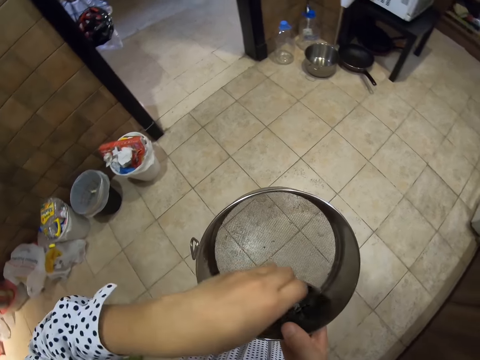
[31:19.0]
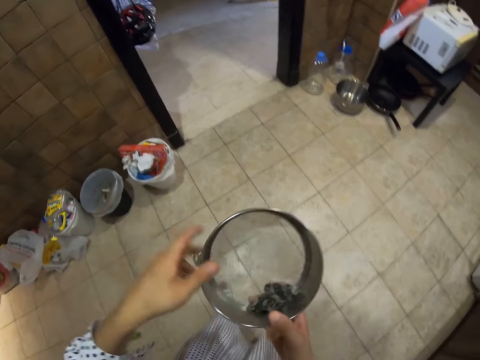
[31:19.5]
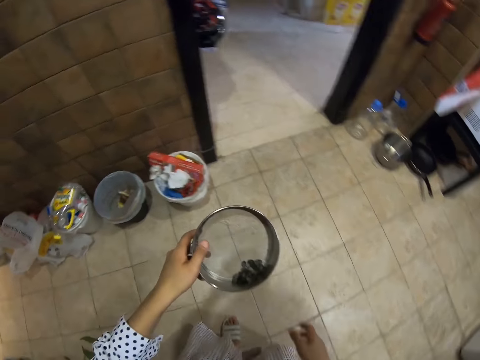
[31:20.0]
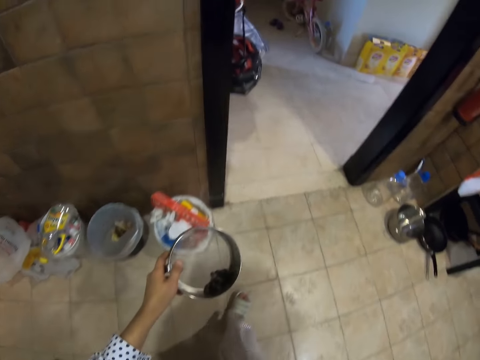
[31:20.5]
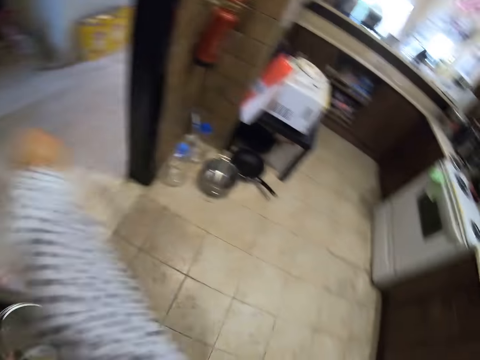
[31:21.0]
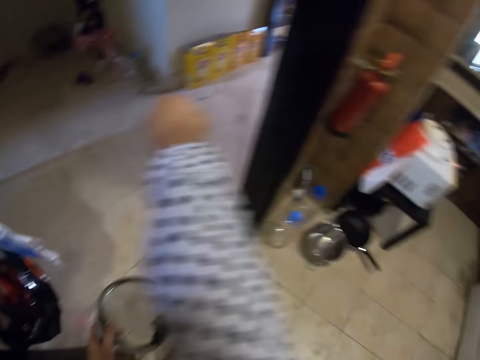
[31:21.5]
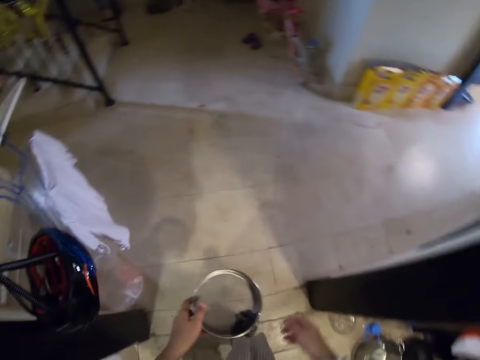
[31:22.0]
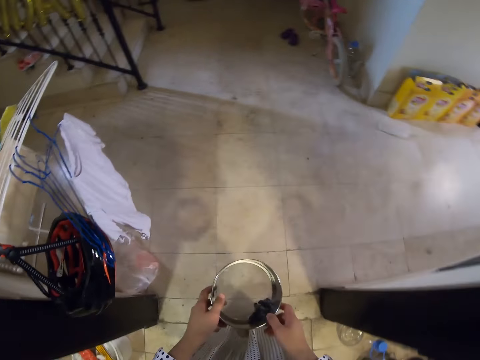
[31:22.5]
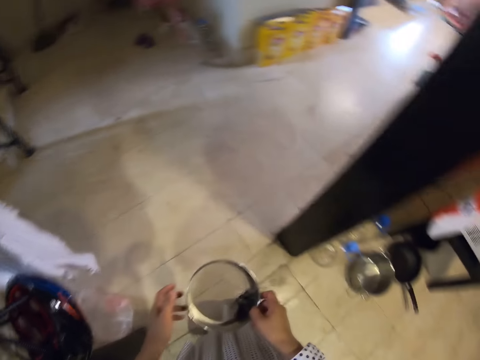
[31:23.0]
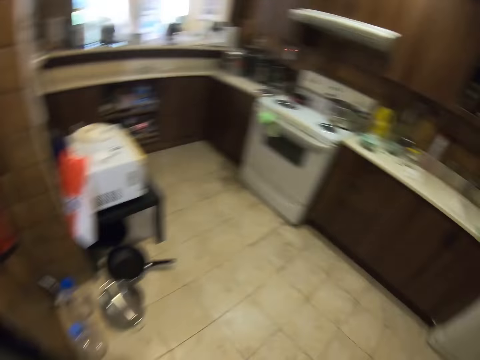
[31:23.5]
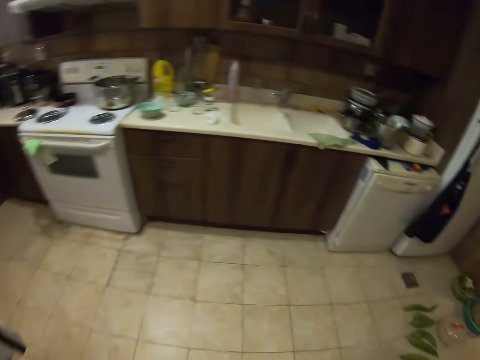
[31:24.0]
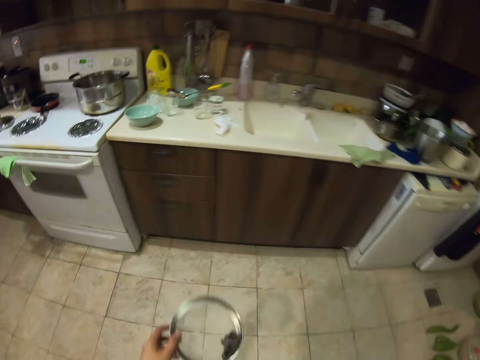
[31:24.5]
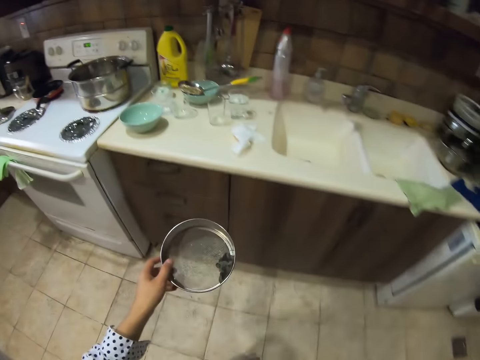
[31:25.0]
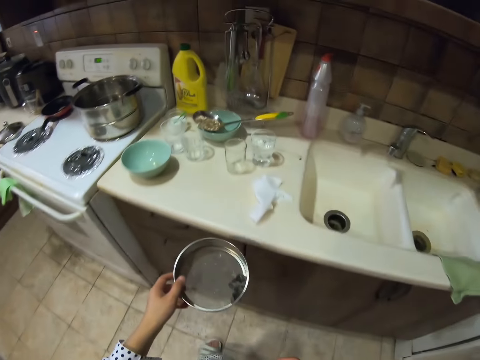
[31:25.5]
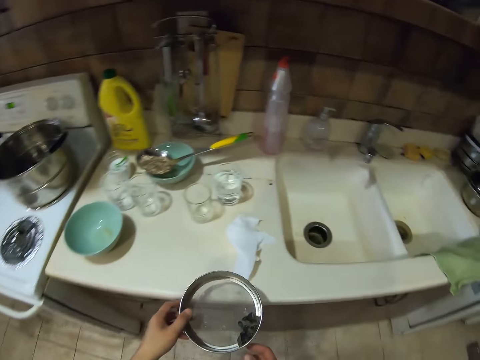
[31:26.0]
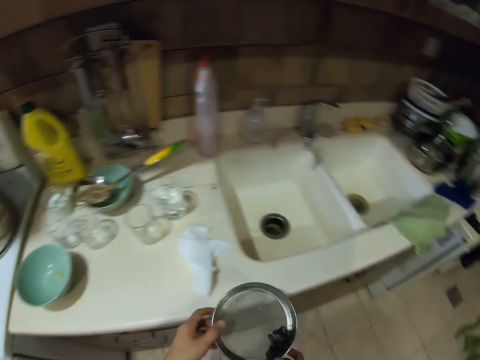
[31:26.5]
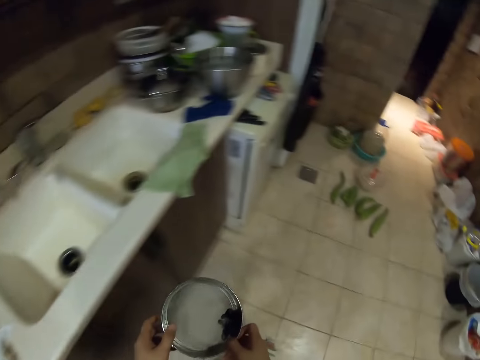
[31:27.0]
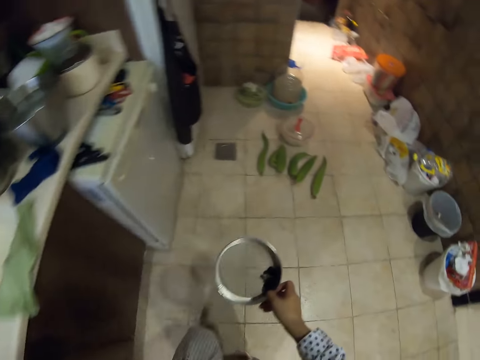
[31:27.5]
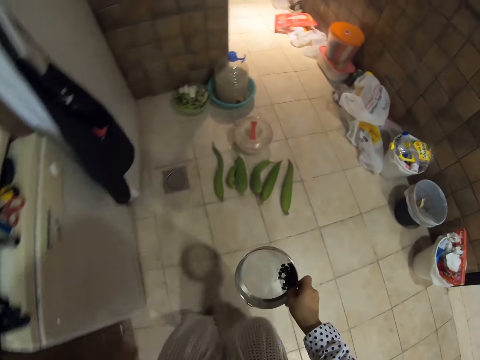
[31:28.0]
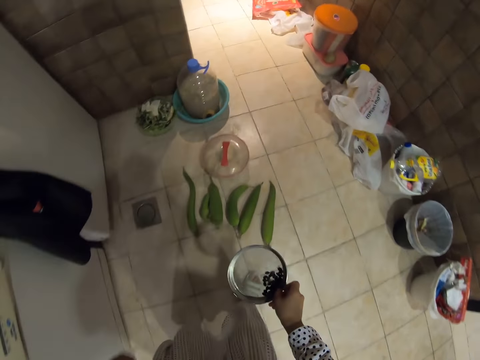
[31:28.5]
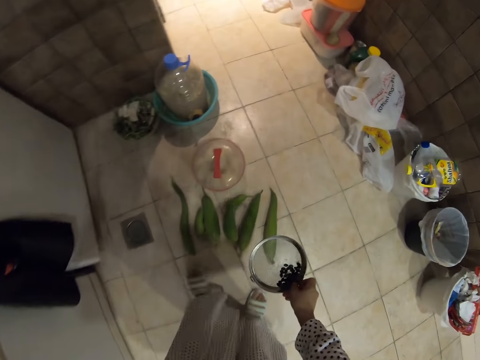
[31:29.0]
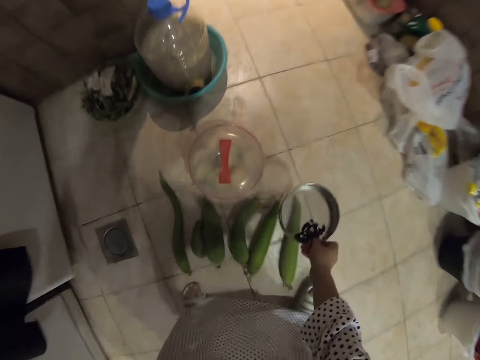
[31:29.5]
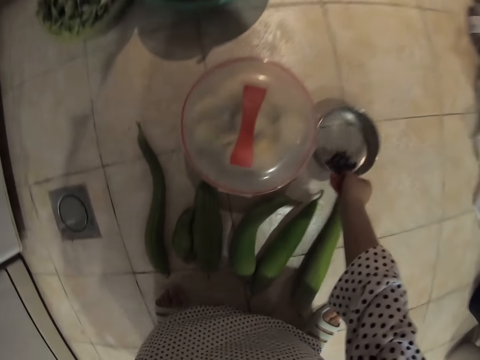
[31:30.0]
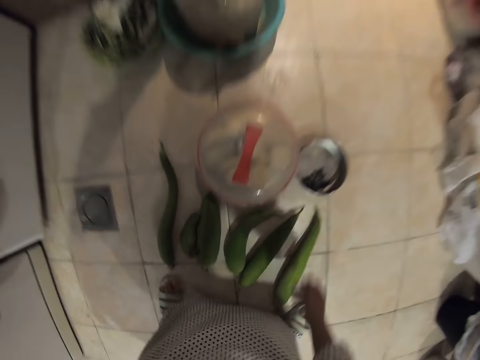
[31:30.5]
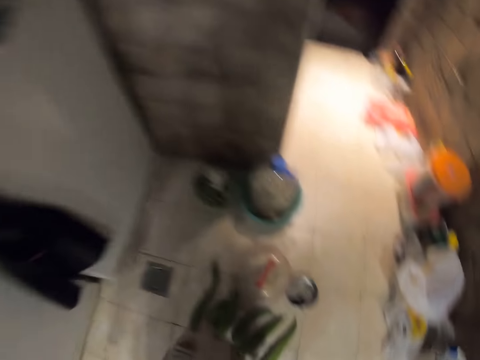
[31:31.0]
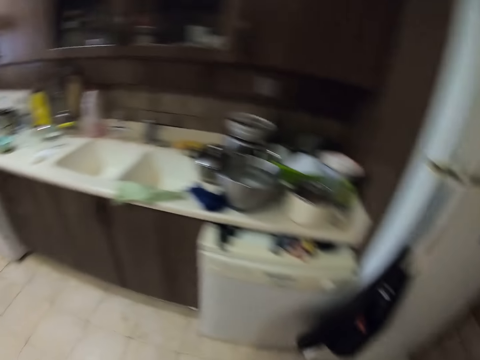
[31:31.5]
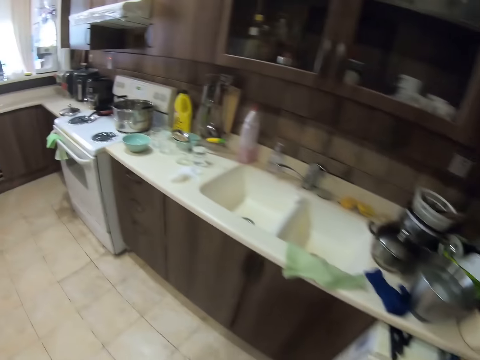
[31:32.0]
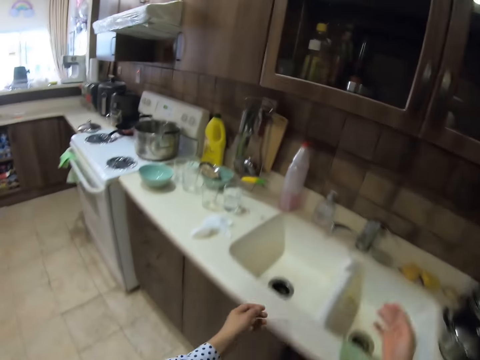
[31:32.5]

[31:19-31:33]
The camera wearer lifts a hand. They walk around. They put the container down. They walk around.

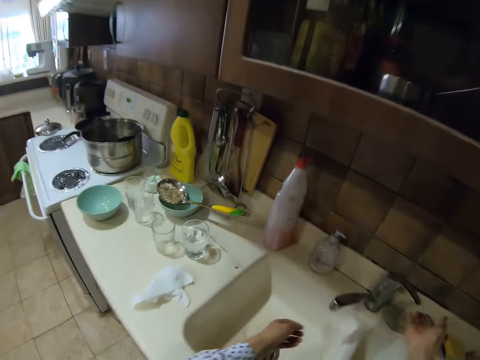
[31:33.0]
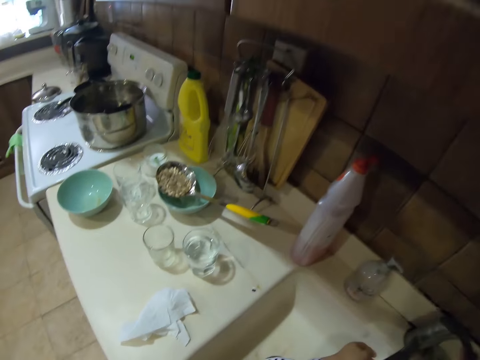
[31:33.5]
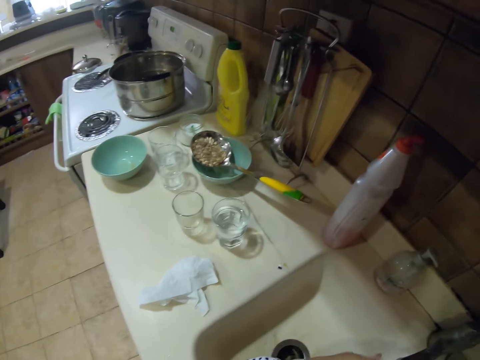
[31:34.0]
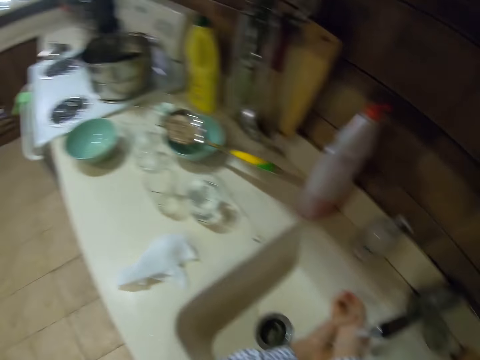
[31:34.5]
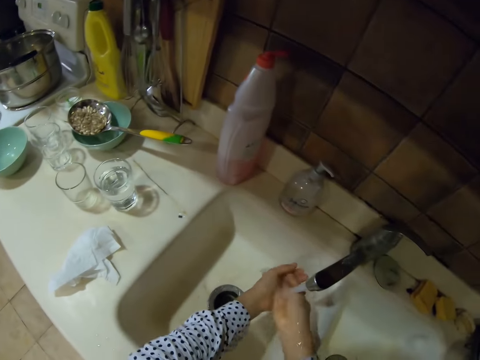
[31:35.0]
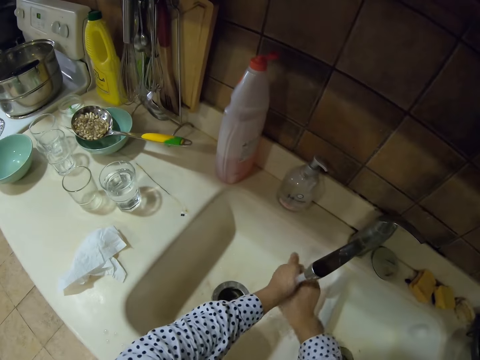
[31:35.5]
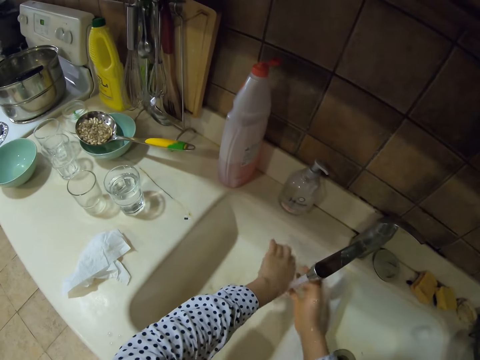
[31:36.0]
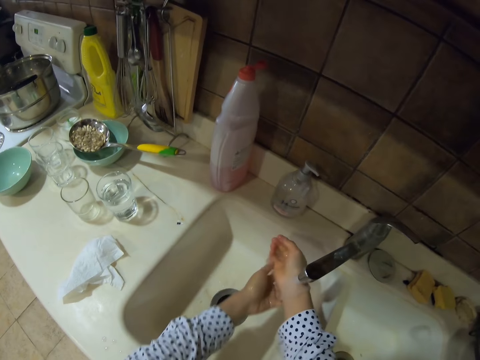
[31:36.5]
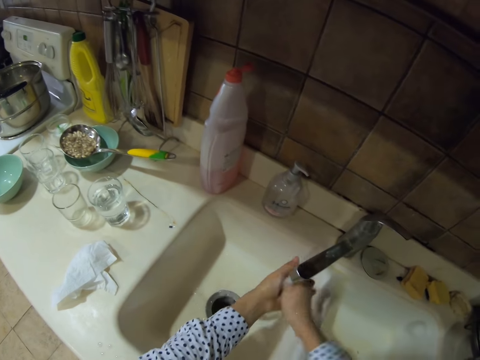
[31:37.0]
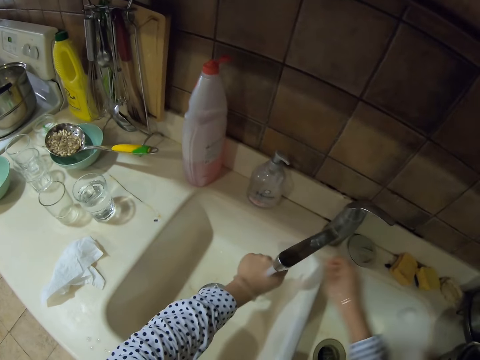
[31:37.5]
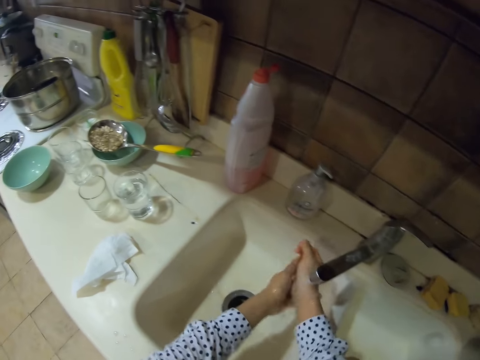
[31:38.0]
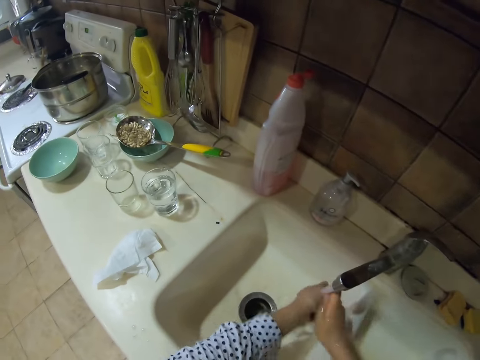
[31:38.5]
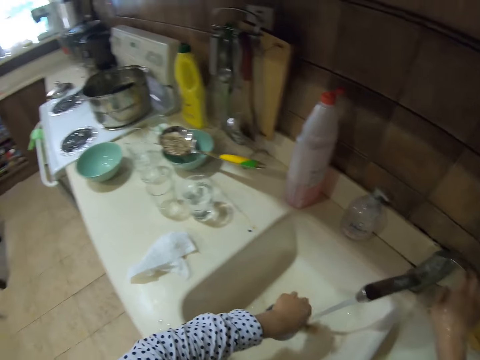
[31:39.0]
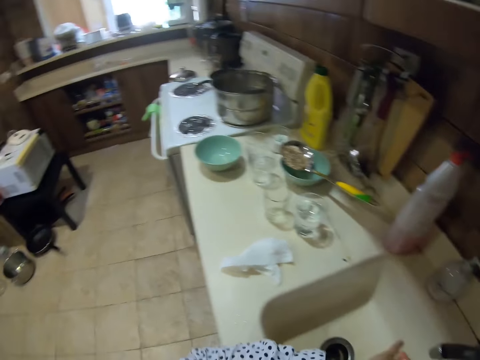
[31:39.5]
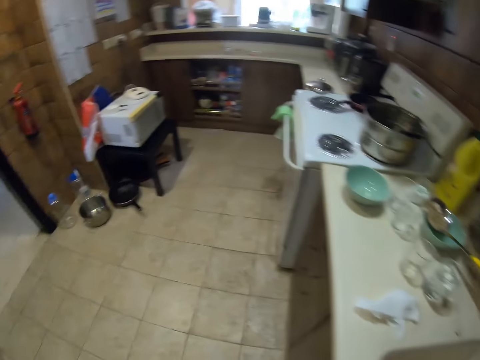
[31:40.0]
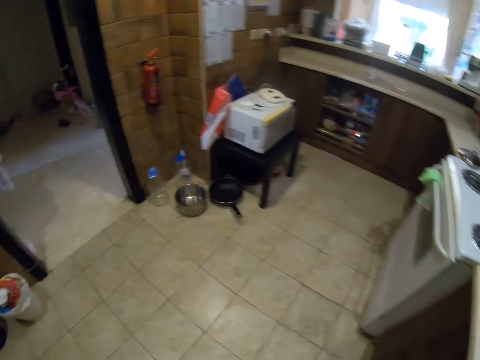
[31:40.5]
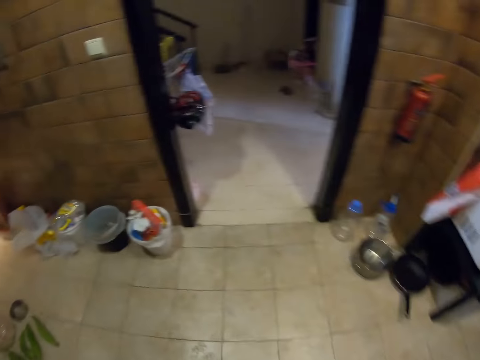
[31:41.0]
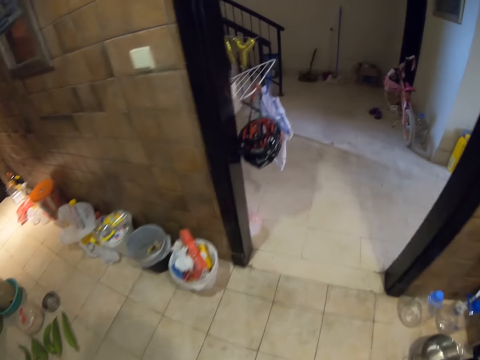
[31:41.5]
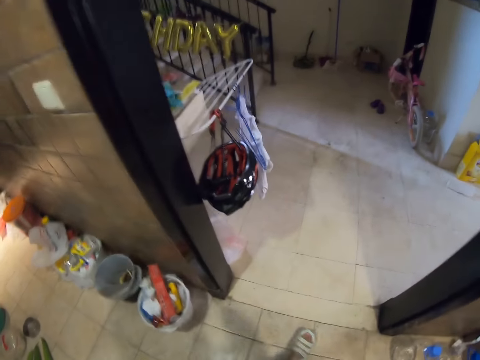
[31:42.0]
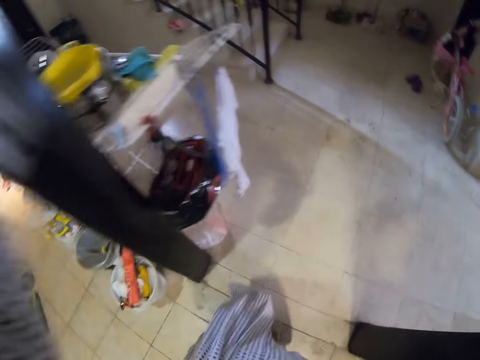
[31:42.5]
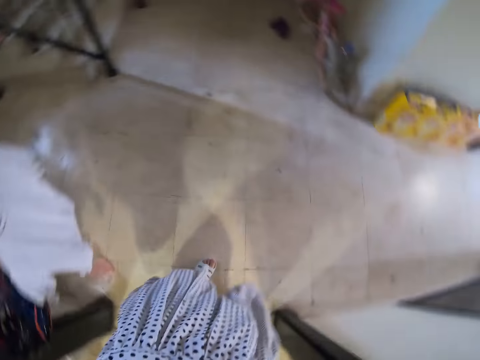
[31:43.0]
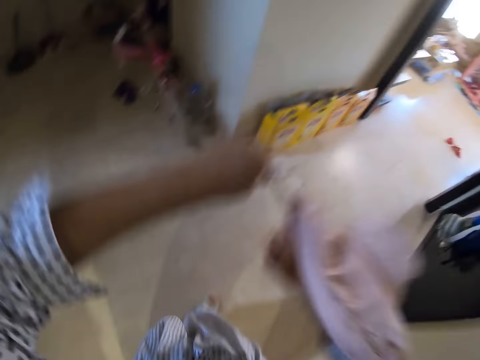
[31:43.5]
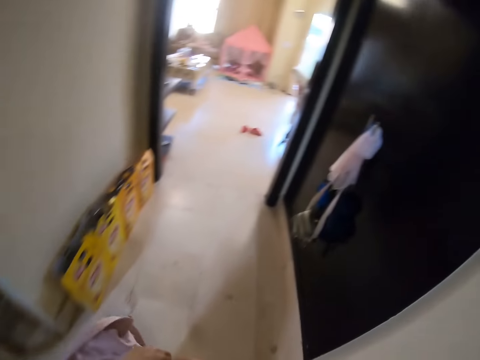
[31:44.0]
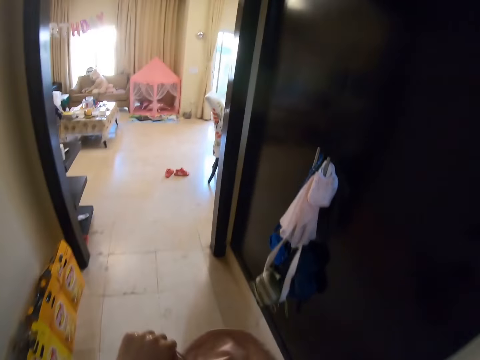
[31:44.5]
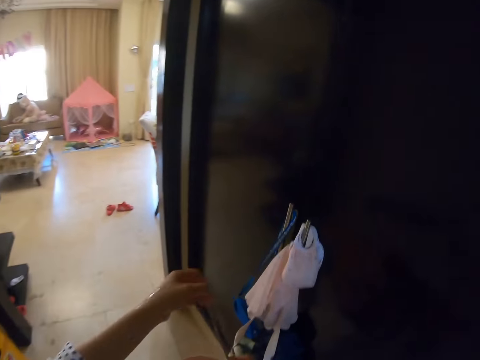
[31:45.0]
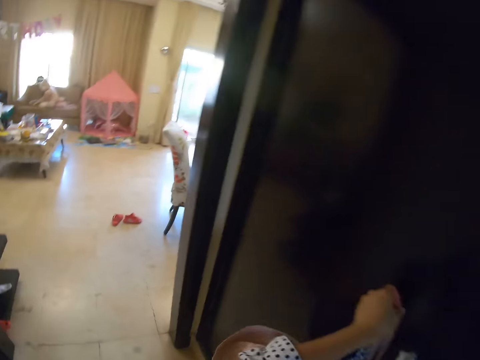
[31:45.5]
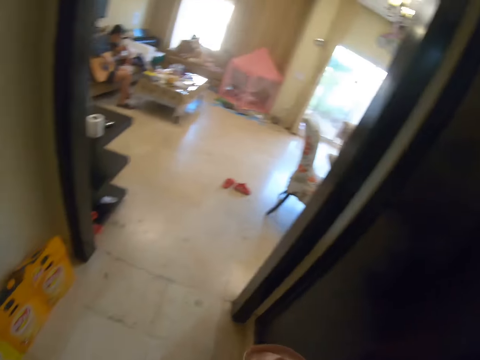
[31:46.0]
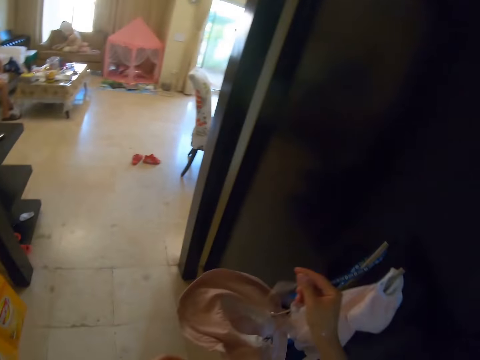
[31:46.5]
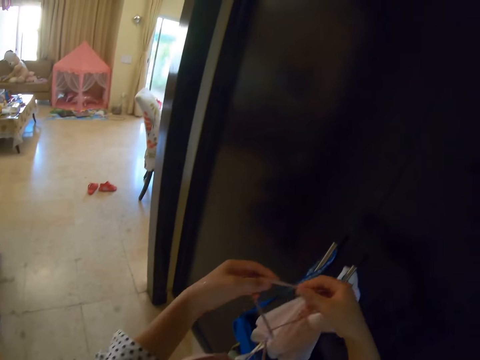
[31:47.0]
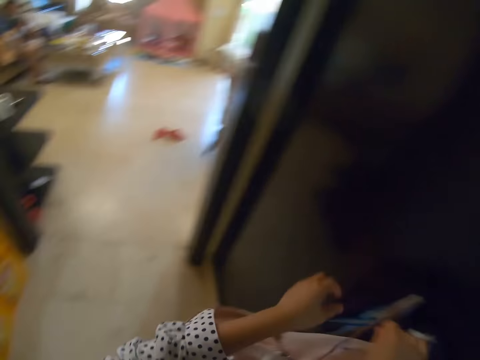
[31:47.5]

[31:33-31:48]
The camera wearer opens a tap and washes his hands. He closes the tap. He walks around in the house. He hangs a towel in a door string.
